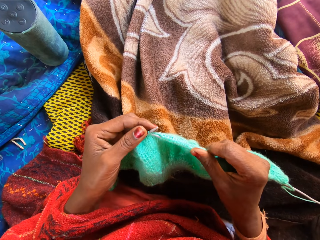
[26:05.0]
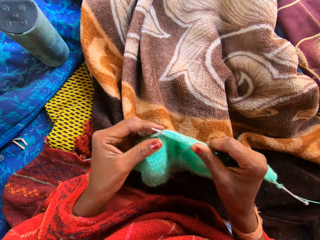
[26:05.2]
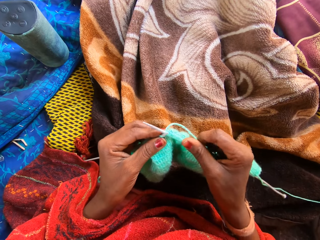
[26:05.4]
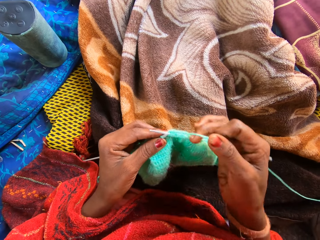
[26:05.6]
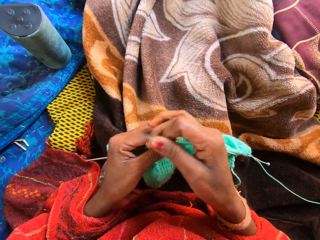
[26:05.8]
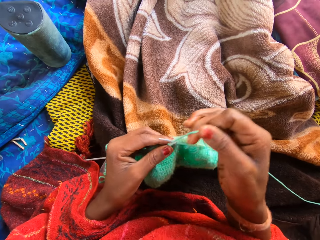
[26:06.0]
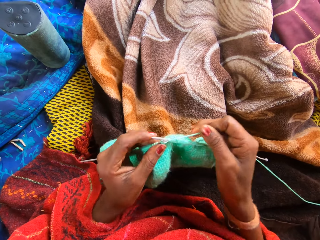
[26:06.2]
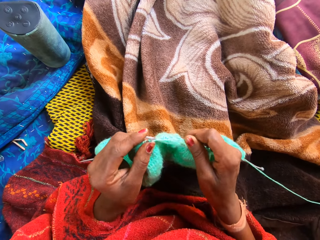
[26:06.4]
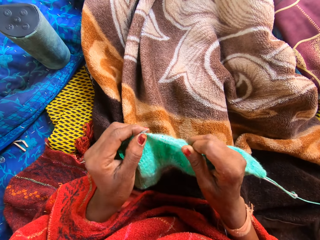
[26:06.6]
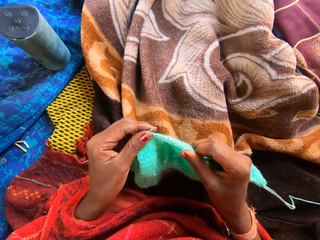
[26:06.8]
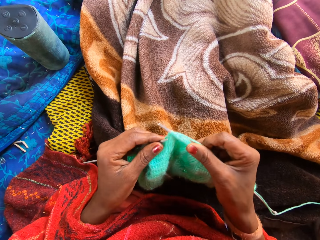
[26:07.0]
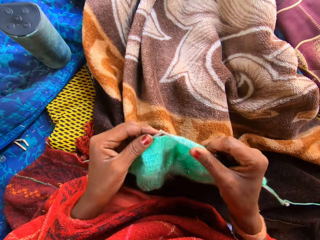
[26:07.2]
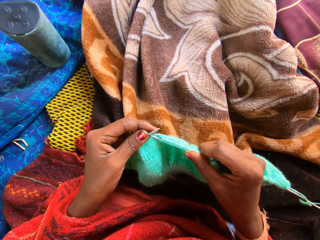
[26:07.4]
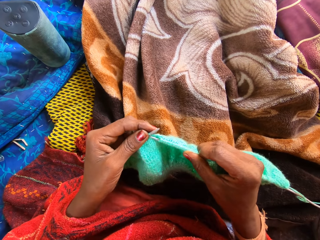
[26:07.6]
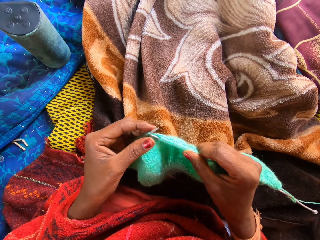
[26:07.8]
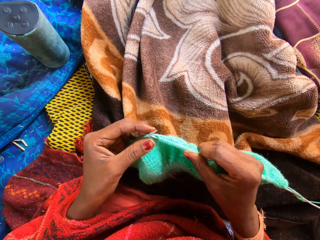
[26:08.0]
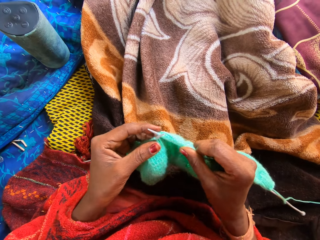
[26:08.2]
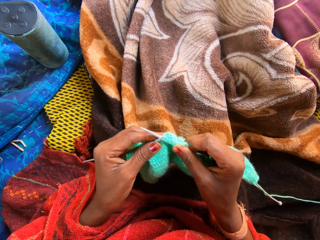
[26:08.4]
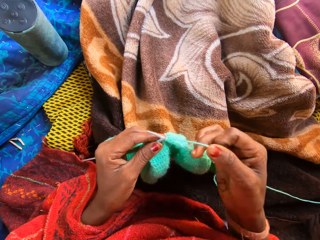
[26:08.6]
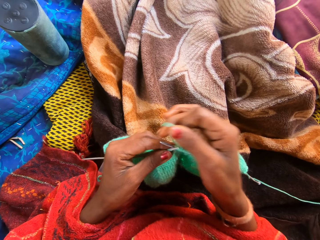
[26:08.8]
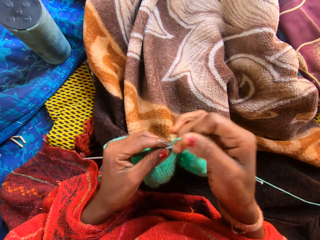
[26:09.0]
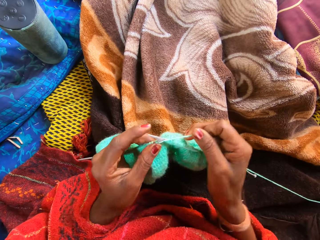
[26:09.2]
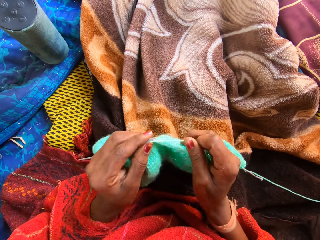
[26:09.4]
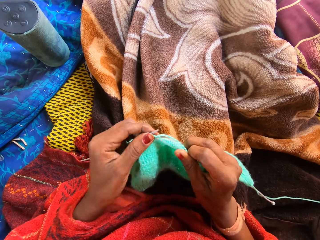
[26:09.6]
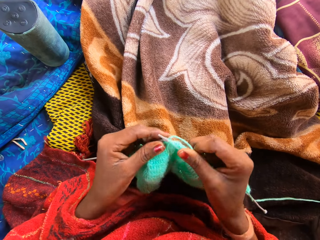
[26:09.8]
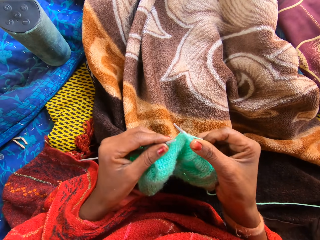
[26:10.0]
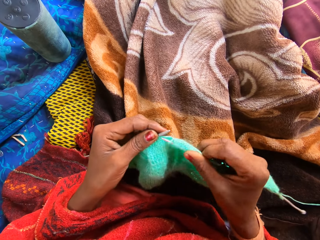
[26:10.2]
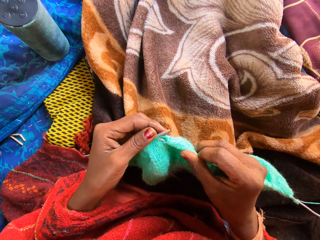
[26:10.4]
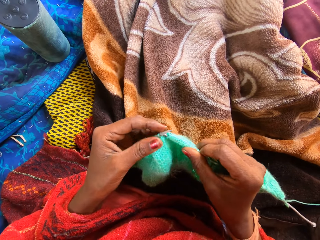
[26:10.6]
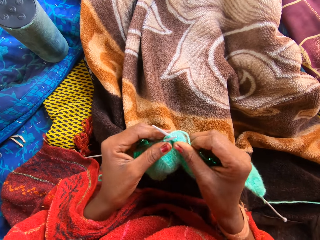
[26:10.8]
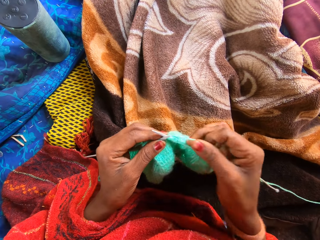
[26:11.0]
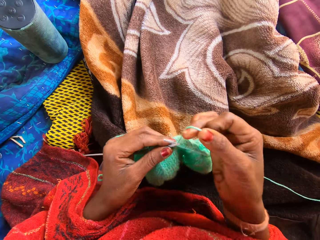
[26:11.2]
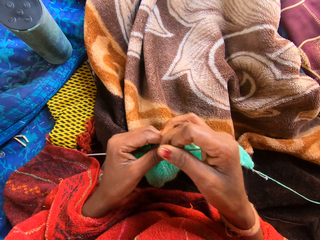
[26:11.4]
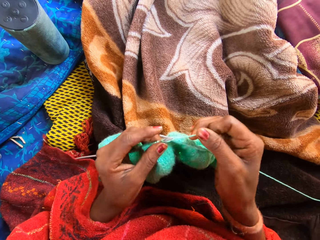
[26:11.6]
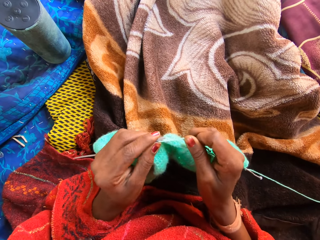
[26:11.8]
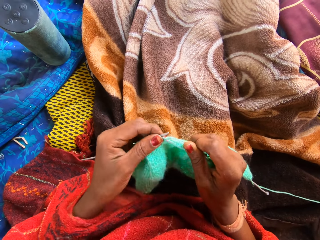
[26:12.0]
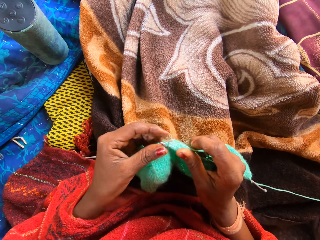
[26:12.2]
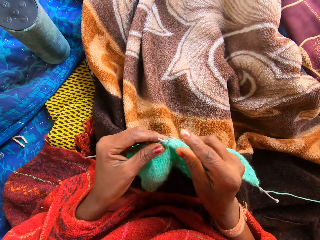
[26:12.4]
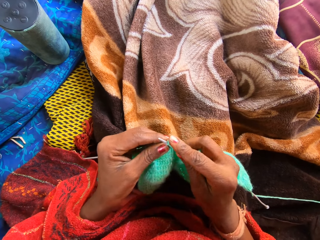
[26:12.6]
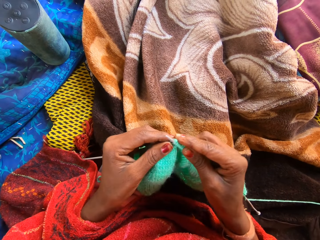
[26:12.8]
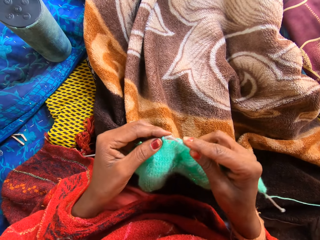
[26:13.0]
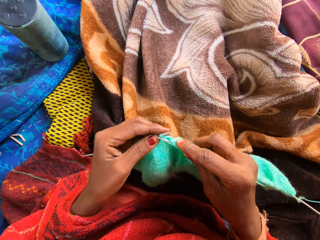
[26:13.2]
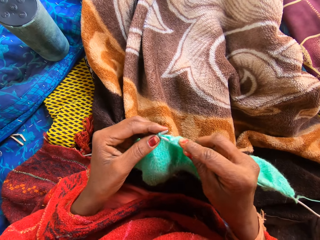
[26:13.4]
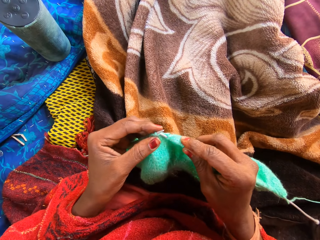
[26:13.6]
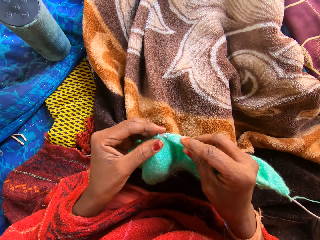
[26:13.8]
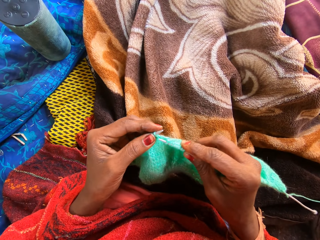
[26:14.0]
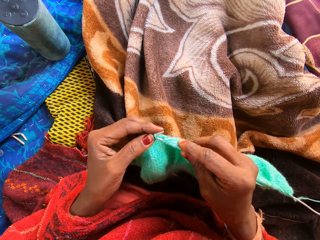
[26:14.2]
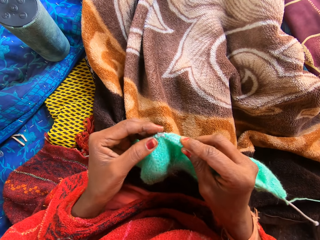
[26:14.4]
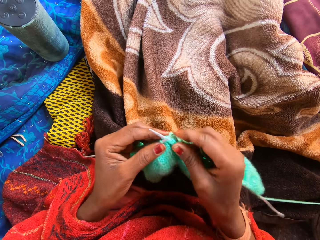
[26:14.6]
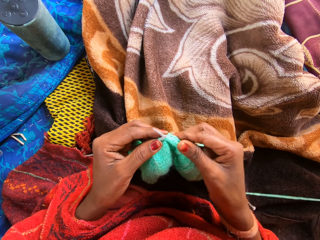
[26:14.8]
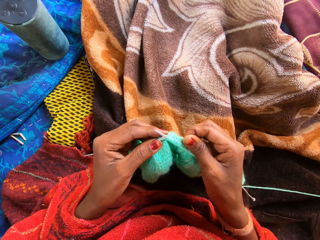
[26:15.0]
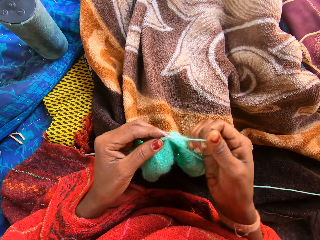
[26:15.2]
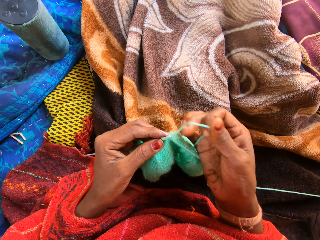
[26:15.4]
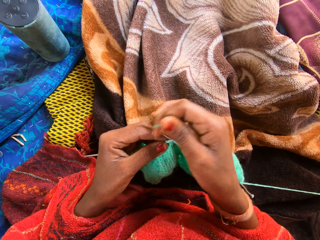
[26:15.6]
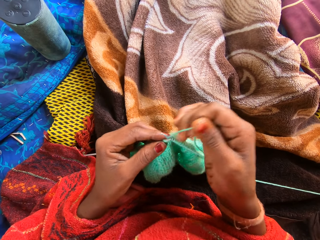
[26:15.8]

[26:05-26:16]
The camera wearer knits a fabric with knitting needles. They coil a knitting thread on a knitting needle. They knit the fabric with the knitting needles. They coil the knitting thread on the knitting needle. They knit the fabric with the knitting needles.

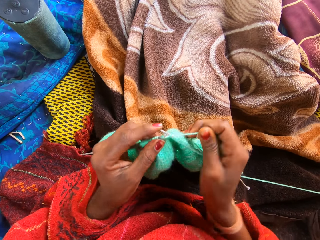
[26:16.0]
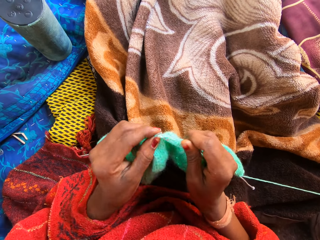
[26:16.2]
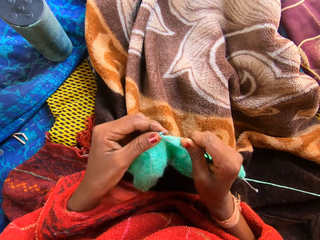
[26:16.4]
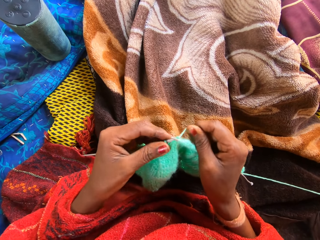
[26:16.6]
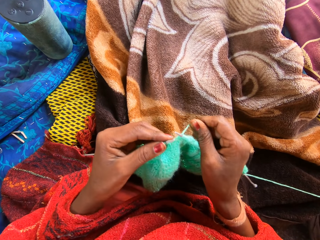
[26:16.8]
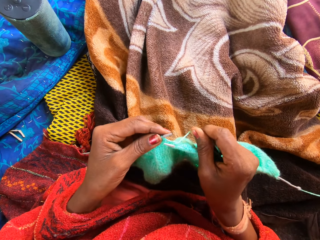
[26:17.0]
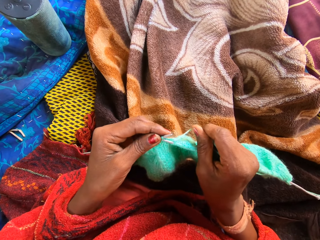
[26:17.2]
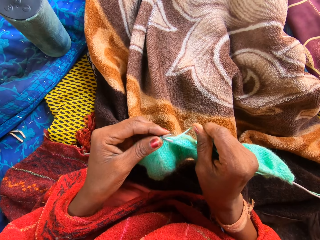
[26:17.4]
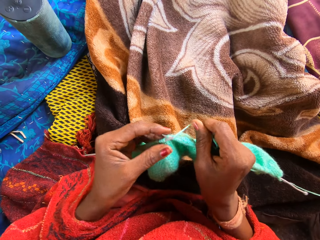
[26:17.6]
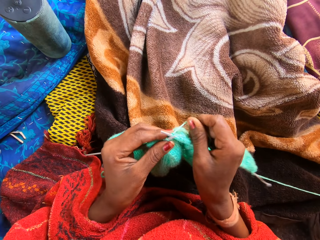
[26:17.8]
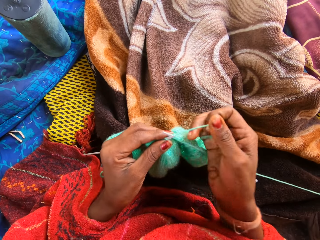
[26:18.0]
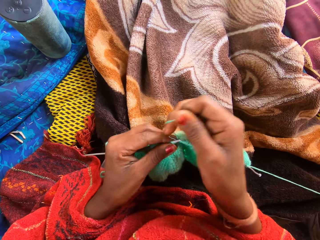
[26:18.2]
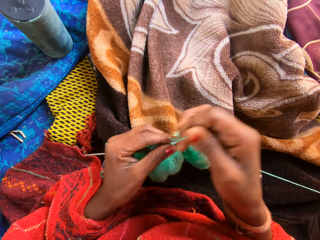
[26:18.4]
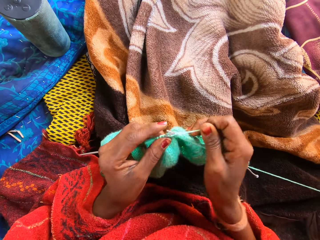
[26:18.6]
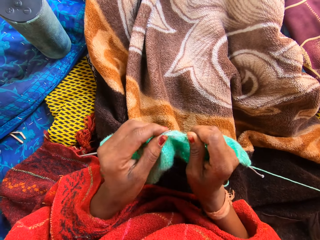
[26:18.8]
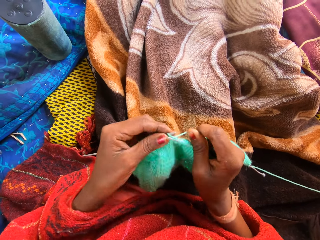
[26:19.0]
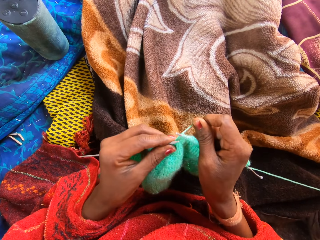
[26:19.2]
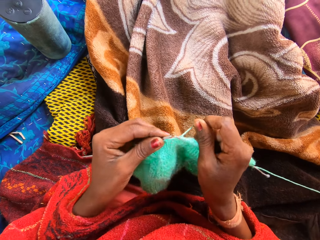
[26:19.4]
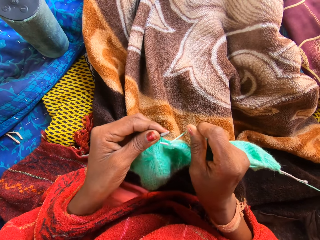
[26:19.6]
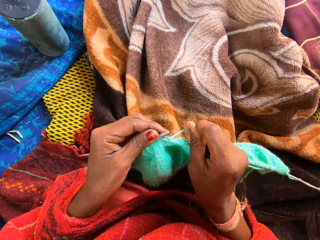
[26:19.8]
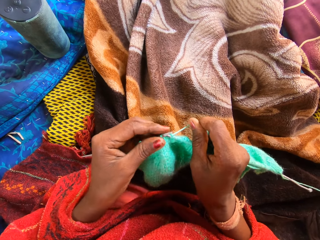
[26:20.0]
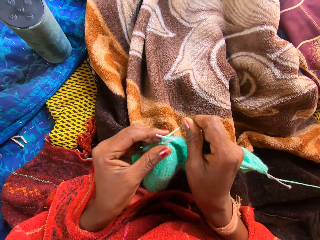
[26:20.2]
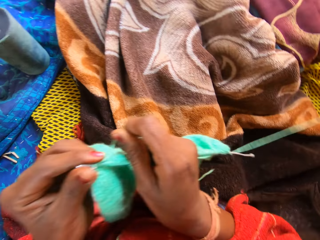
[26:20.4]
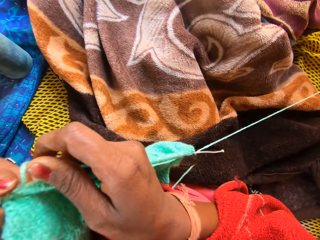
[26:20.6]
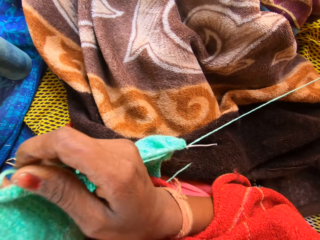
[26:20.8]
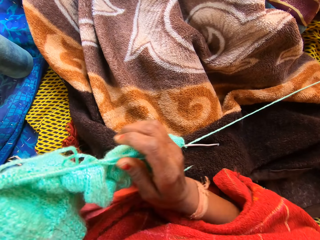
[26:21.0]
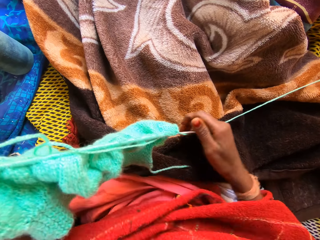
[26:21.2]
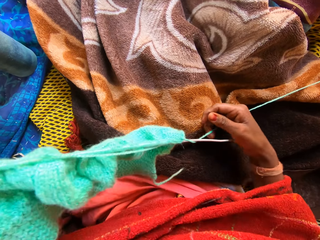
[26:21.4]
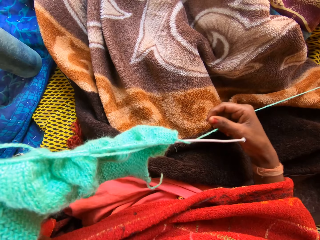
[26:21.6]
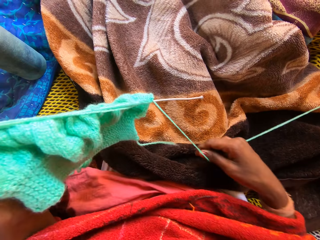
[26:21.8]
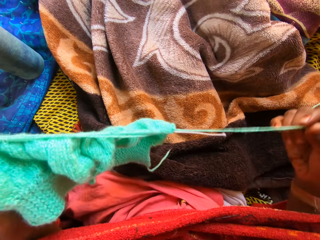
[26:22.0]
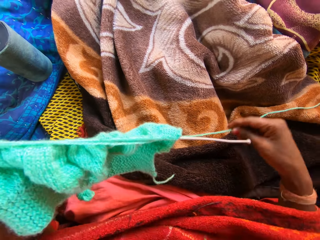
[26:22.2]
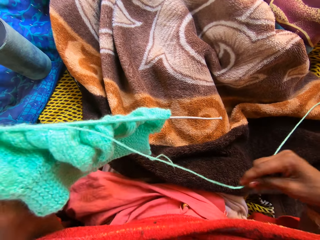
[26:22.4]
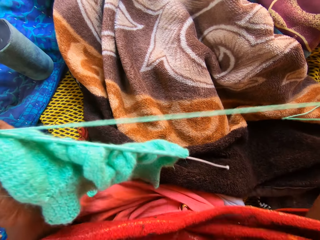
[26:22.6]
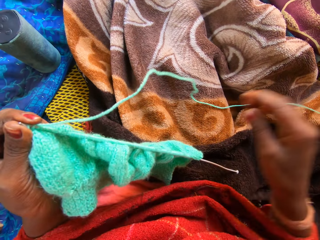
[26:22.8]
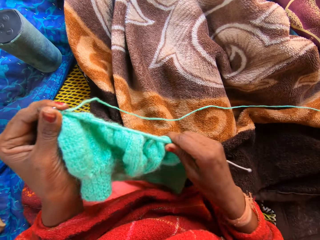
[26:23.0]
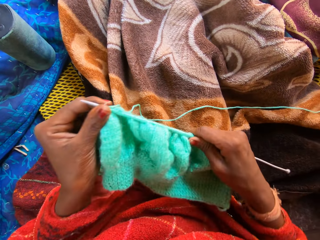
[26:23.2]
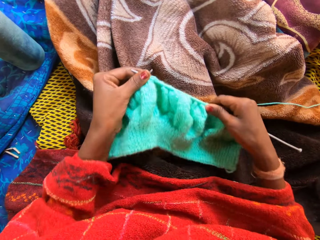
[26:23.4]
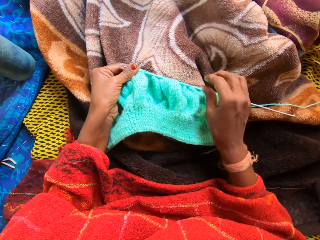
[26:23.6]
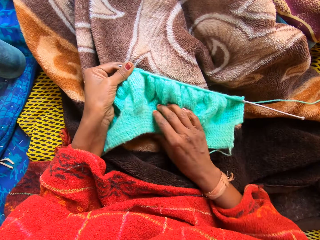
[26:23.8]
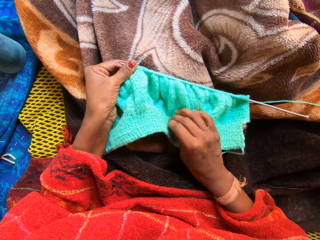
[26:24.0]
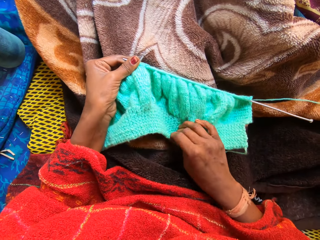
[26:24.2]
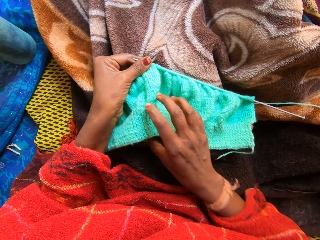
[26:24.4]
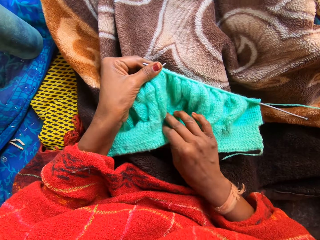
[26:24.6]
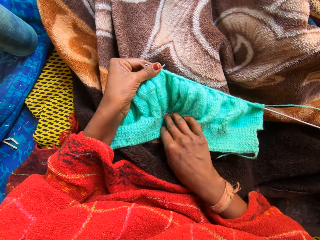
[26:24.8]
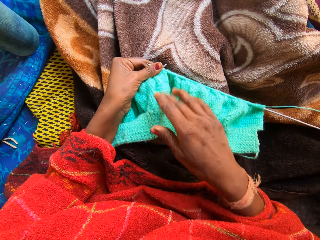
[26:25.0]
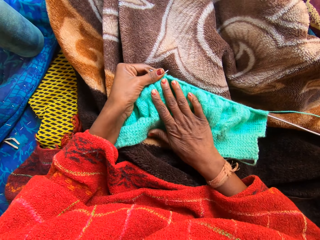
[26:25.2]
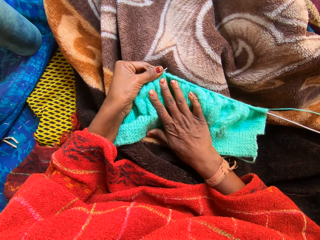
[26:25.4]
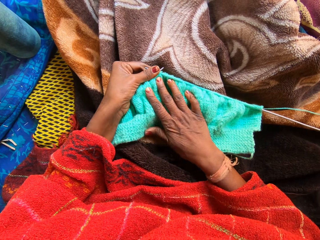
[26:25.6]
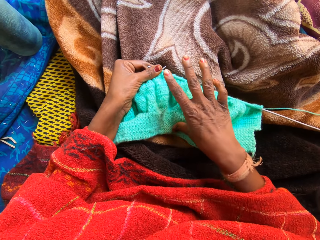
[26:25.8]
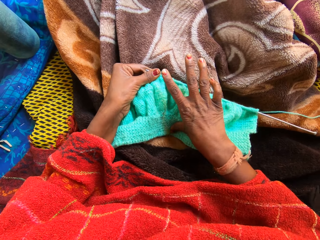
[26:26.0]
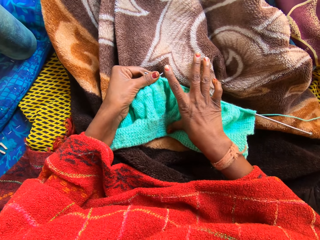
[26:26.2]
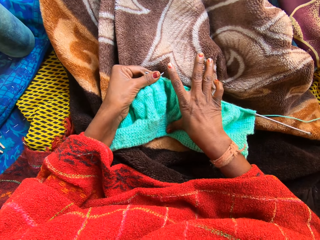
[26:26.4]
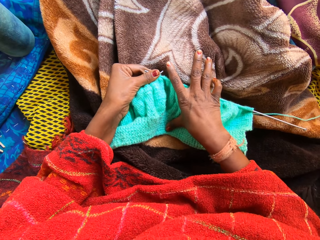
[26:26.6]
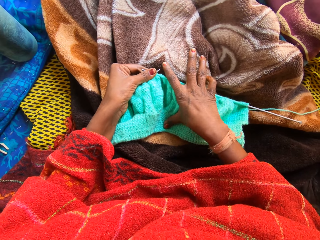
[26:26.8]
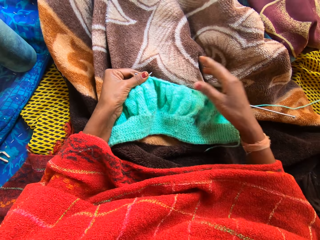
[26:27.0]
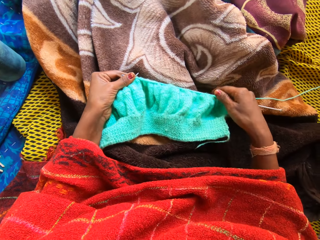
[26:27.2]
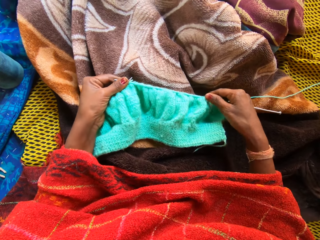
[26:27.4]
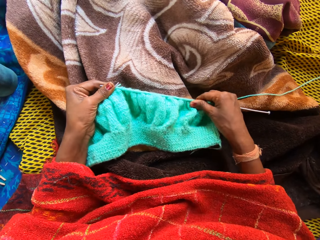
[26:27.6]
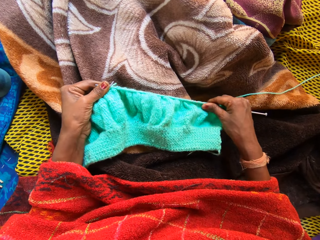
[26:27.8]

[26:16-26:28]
The camera wearer coils a knitting thread on a knitting needle. She knits a fabric with knitting needles. She coils the knitting thread on the knitting needle. She holds both knitting pins with her left hand. She unwraps unknitted yarn from the right knitting pin with her right hand. She pulls the knitting thread with a hand. She places the knitting pins and yarn on the first duvet on the straw mat with both hands. She adjusts a knitting on the first duvet with her right hand. She puts a hand on the fabric.
